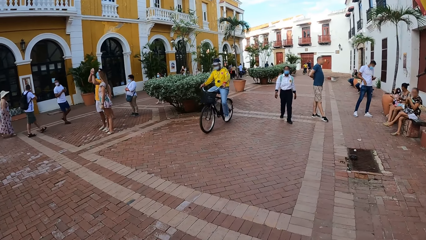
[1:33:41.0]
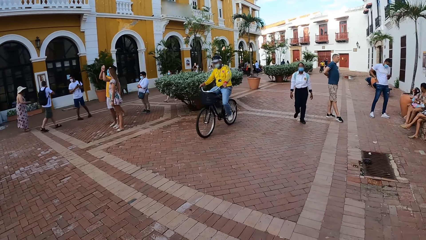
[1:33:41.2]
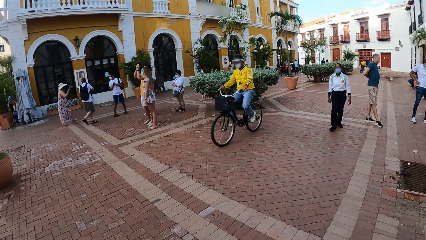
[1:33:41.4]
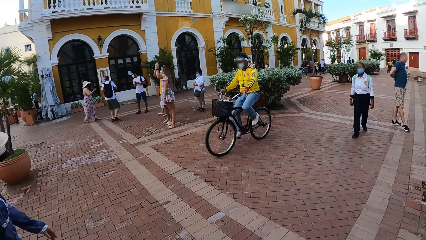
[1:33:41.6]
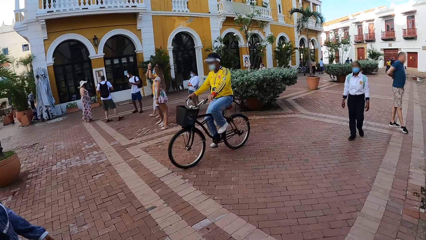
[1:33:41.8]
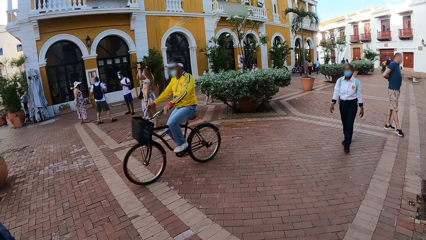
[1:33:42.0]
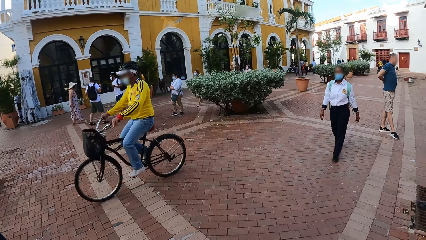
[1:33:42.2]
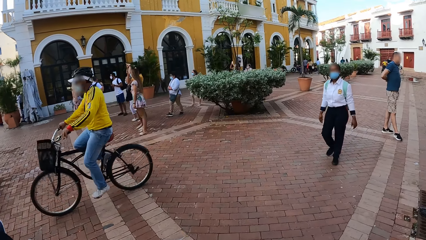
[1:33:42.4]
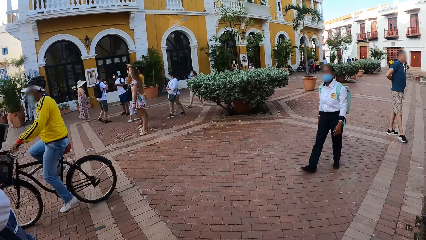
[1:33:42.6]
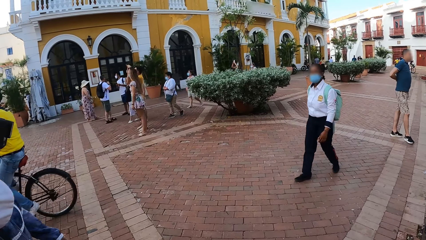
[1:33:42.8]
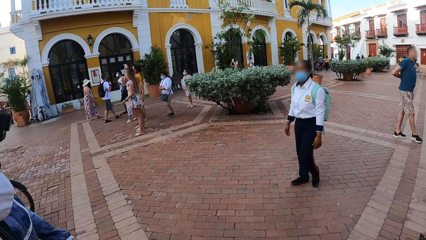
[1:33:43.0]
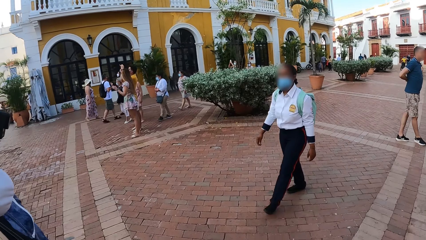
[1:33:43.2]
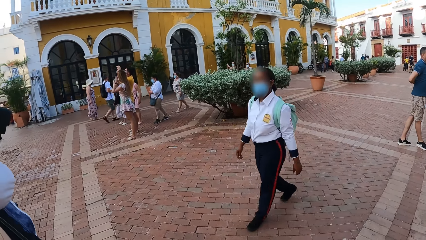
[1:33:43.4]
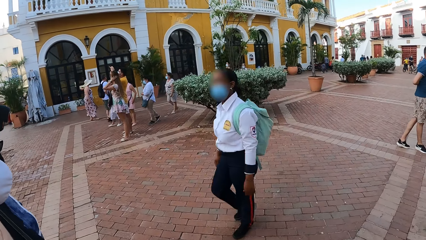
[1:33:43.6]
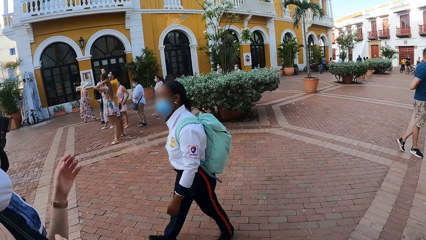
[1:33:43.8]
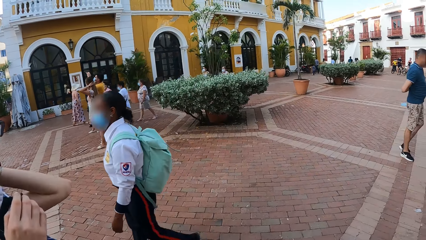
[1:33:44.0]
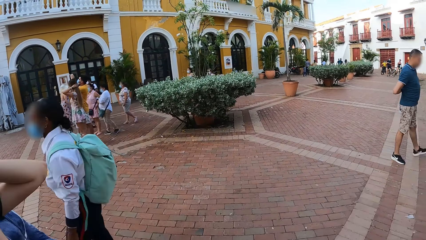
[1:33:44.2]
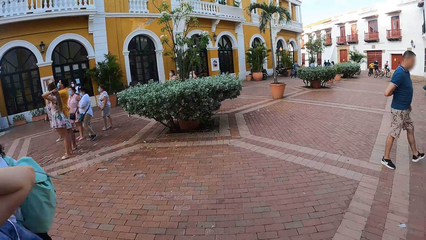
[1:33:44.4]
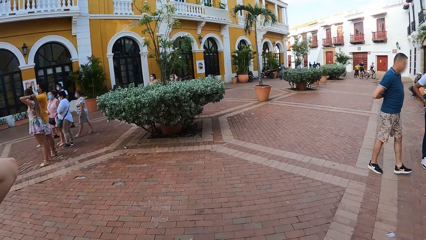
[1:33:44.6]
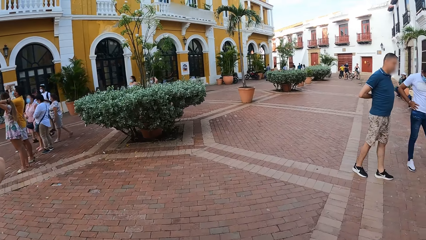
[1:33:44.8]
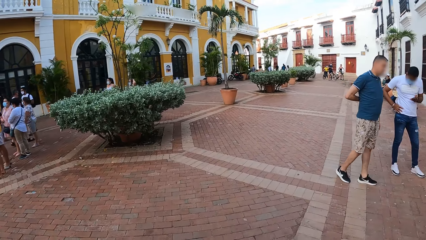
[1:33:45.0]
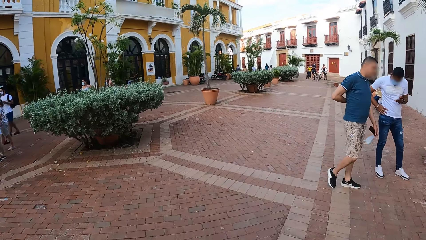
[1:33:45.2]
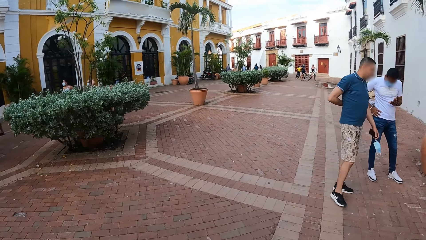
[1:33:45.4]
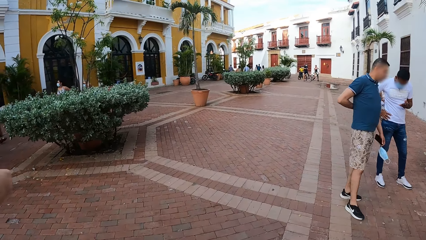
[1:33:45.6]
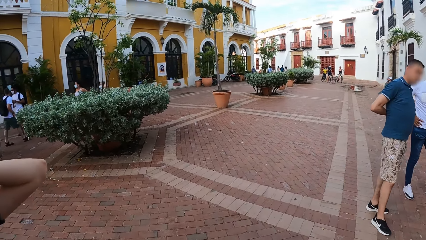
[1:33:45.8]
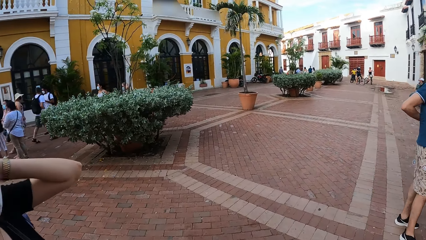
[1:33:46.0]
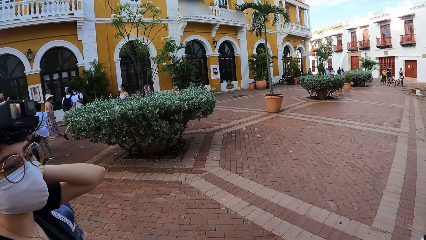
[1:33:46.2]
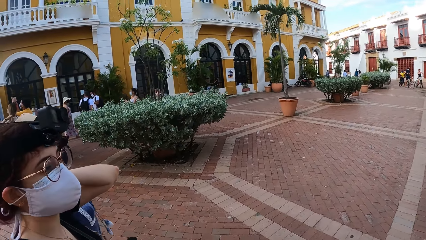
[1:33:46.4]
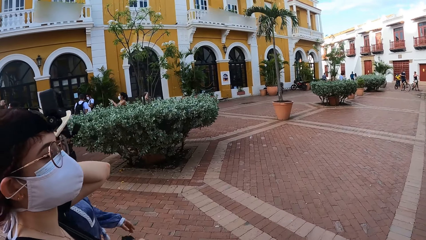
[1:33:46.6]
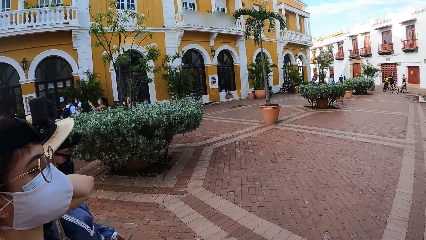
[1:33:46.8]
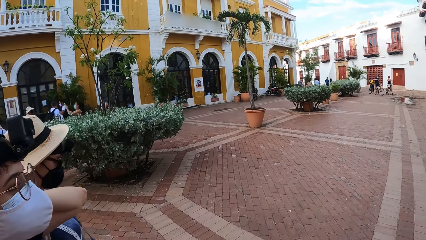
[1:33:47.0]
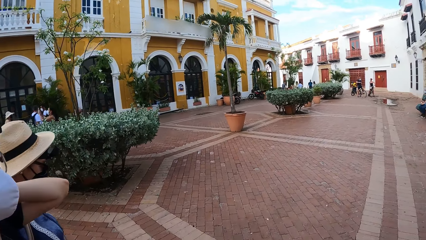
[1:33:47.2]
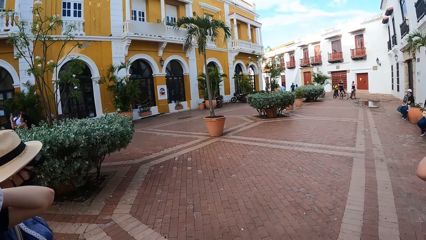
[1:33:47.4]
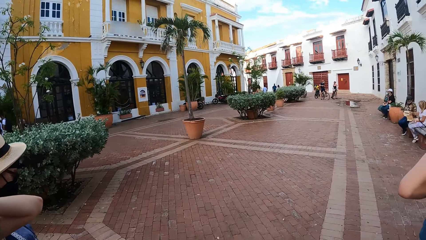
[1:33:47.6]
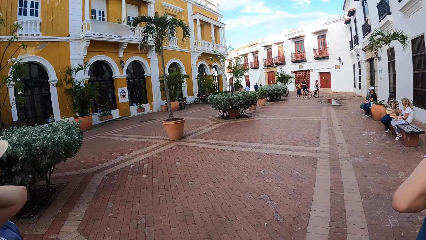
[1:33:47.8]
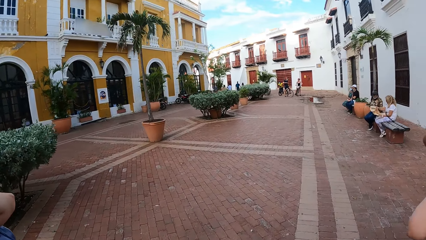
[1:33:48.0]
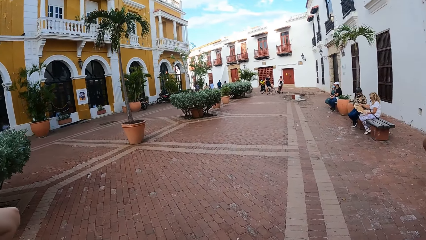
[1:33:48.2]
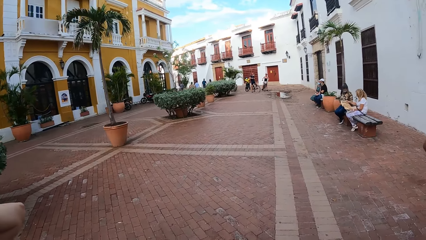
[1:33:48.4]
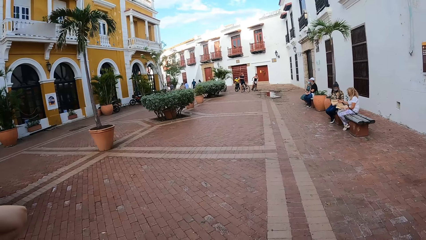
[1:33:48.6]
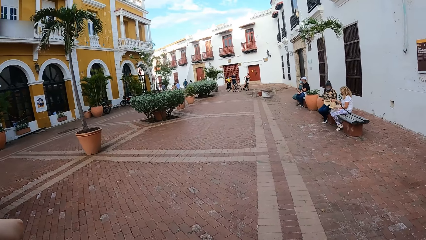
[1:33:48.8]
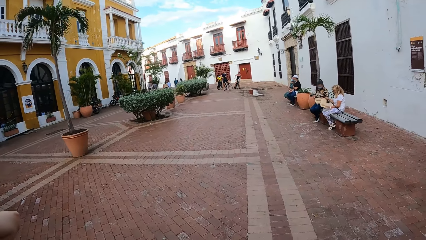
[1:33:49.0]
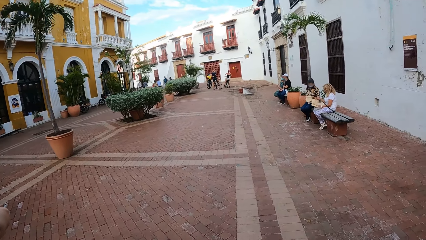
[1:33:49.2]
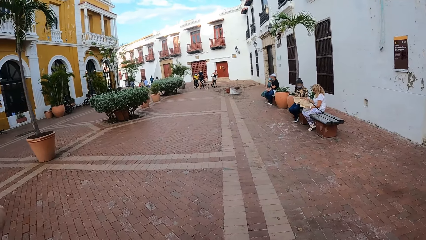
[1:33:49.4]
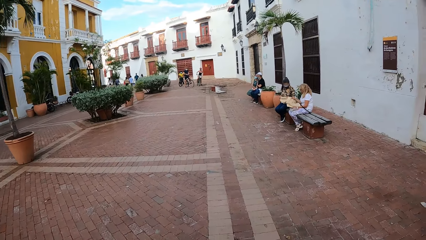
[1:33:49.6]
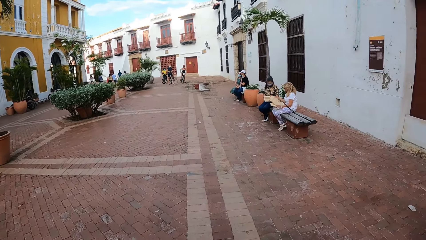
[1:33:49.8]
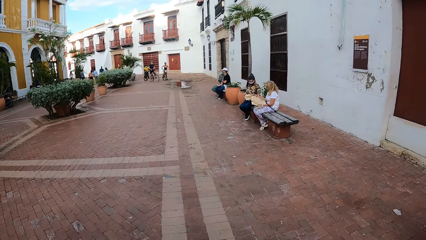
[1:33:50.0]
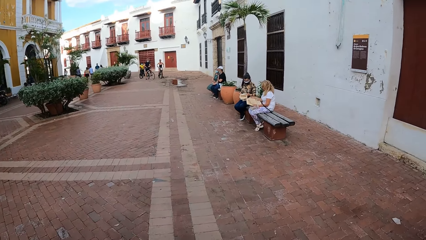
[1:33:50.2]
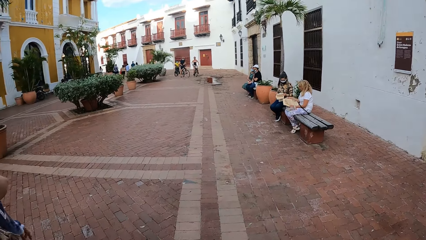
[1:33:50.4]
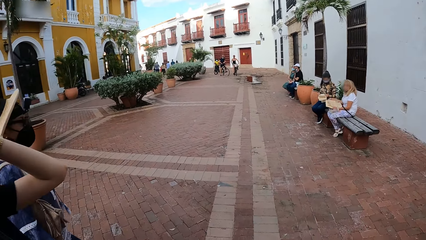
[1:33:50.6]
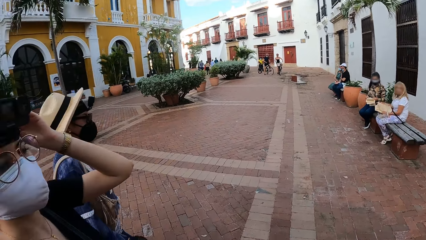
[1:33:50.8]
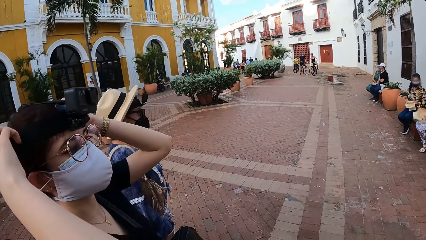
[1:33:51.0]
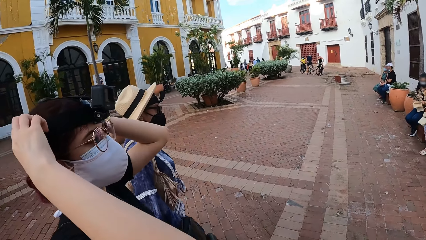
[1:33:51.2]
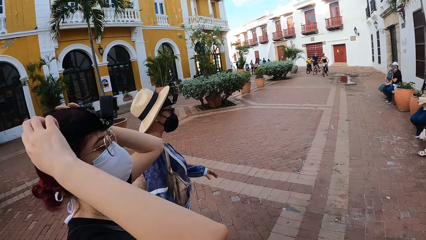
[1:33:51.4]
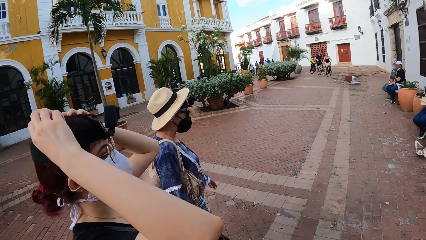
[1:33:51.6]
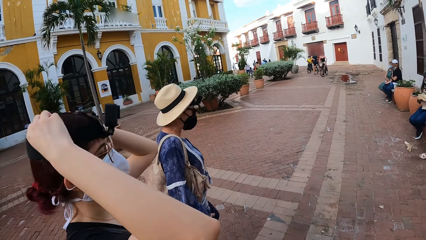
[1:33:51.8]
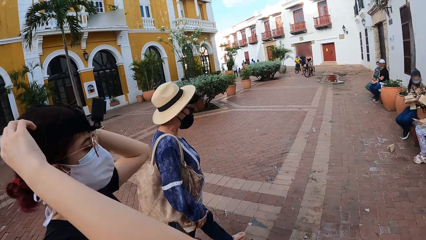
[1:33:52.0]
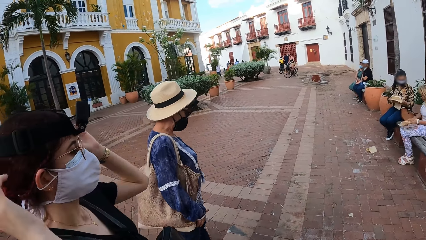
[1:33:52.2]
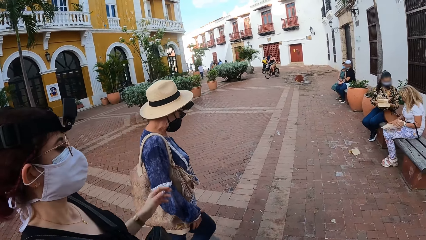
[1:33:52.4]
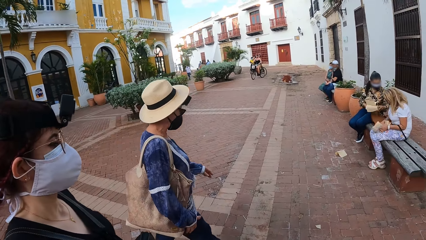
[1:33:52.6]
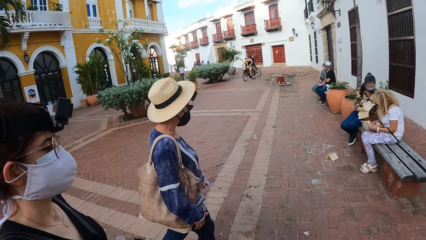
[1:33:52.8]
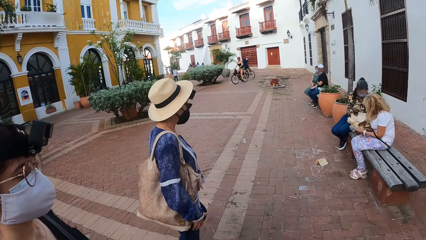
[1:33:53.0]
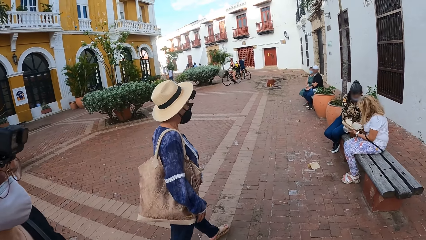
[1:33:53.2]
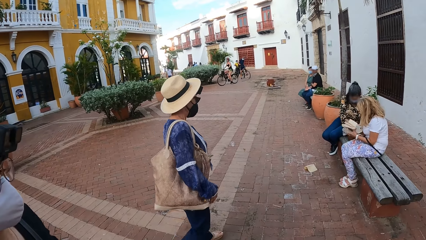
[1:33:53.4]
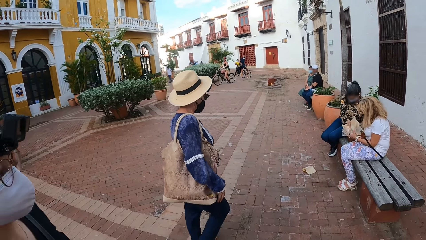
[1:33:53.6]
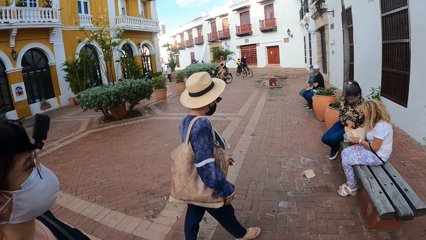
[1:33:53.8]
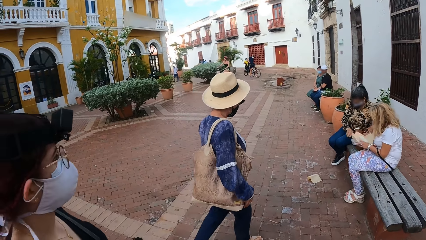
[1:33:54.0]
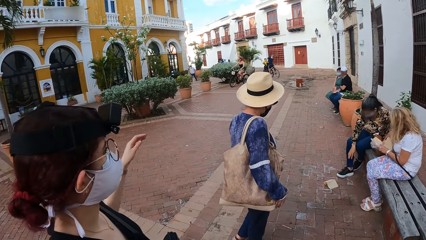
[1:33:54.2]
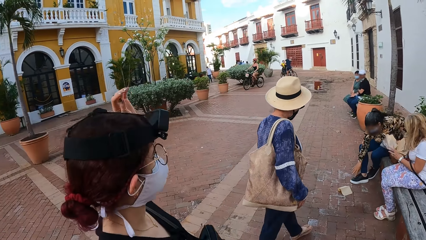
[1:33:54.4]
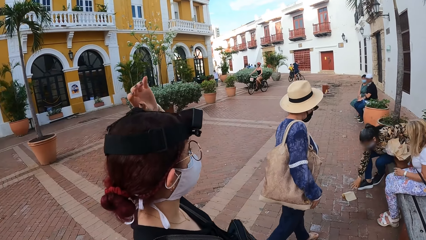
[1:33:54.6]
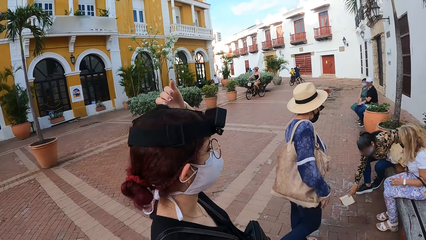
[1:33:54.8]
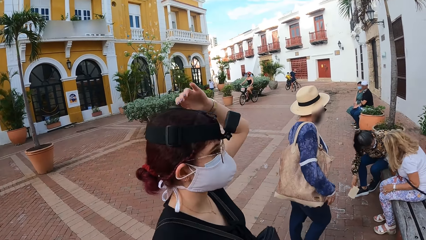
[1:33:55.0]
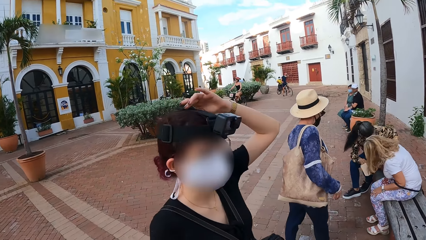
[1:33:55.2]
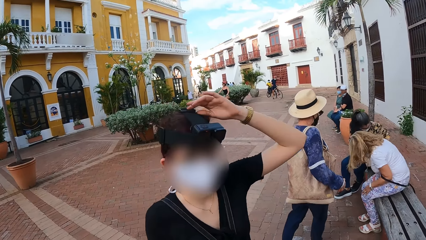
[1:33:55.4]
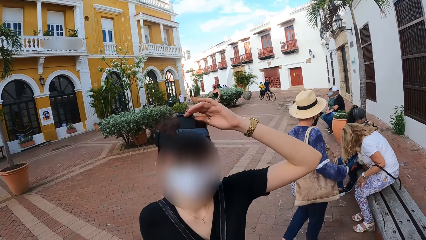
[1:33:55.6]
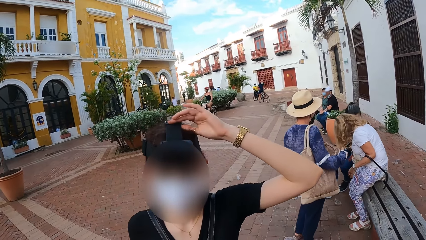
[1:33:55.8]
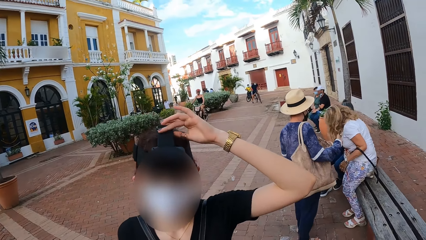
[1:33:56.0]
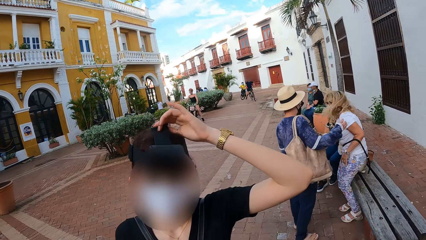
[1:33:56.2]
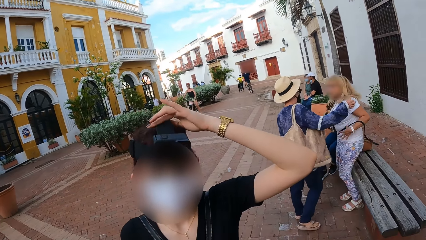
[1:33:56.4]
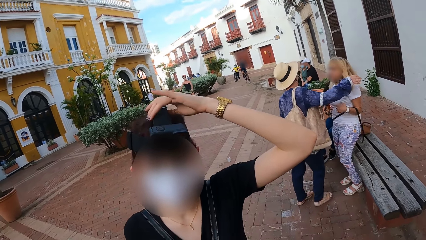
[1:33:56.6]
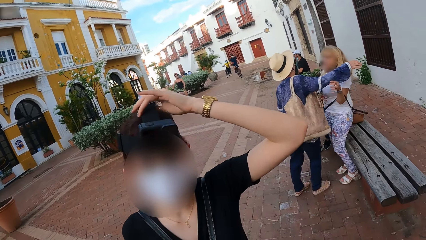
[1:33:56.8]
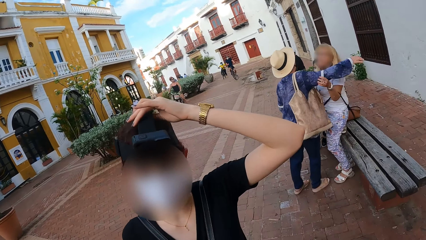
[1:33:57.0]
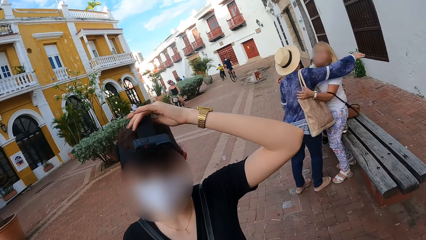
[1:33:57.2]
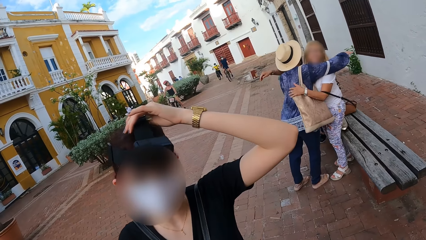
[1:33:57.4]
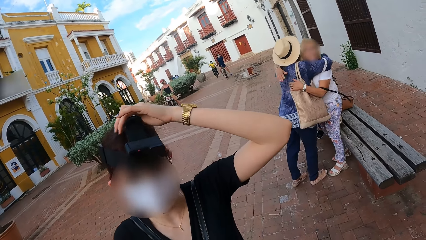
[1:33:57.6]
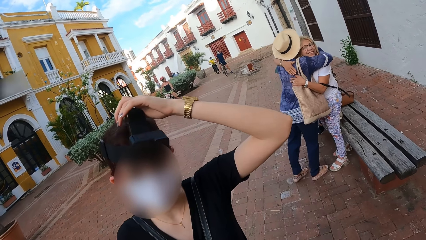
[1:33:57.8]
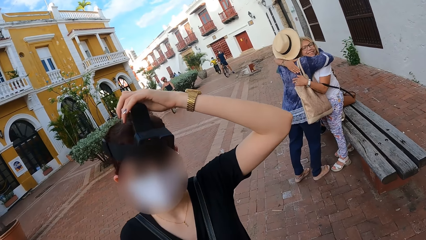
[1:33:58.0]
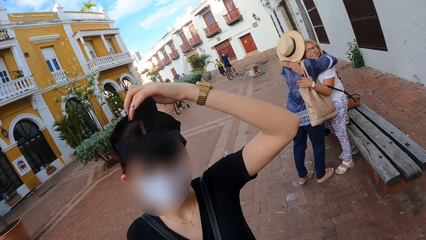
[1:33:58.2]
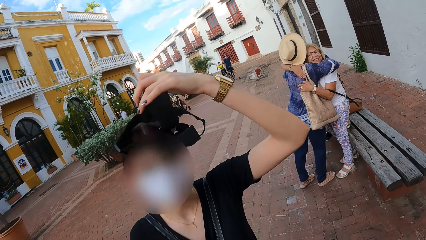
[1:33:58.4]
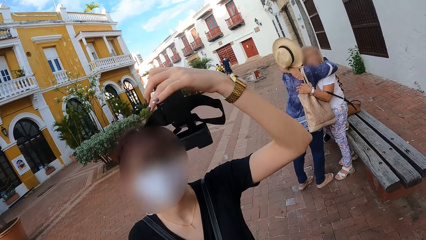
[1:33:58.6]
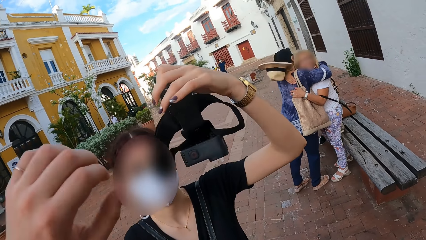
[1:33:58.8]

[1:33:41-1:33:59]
A cyclist rides past the camera wearer on the road. A woman touches her hair with her left hand. A person makes the camera. The woman adjusts her hair with her hands. The woman adjusts the camera on her head with her left hand. The person looks around. Another woman interacts with a third woman. Another person hugs with friends.
